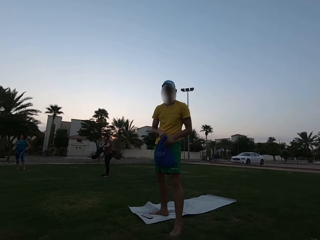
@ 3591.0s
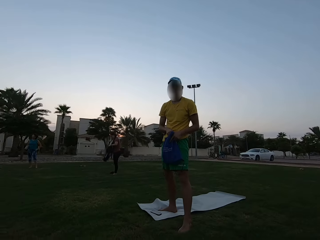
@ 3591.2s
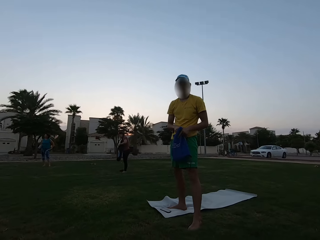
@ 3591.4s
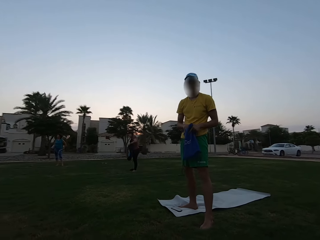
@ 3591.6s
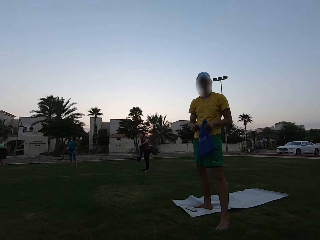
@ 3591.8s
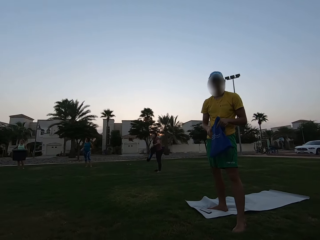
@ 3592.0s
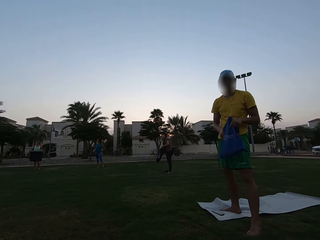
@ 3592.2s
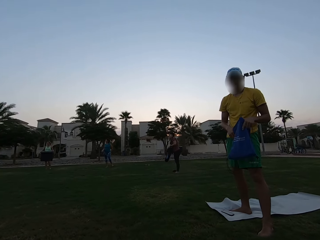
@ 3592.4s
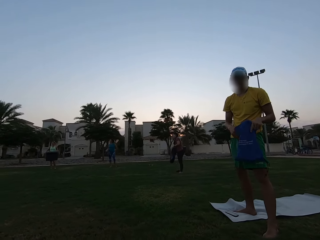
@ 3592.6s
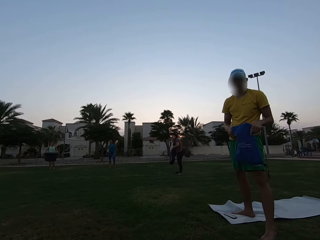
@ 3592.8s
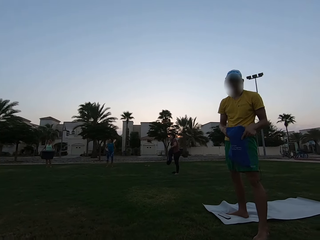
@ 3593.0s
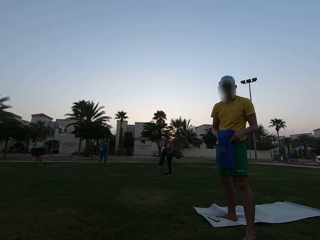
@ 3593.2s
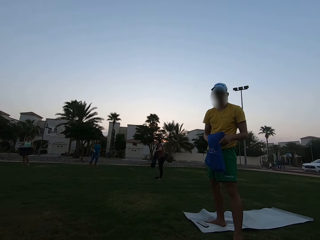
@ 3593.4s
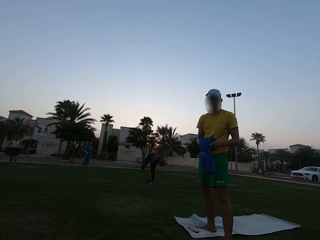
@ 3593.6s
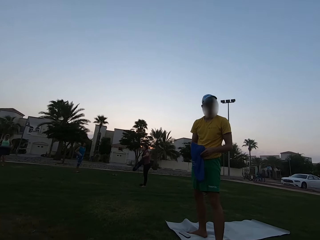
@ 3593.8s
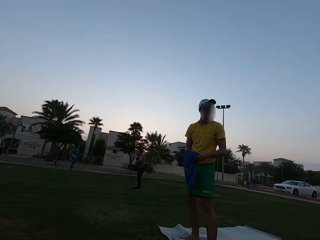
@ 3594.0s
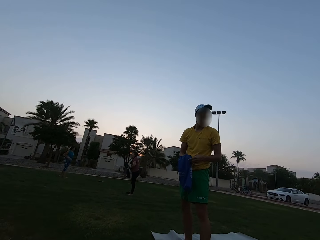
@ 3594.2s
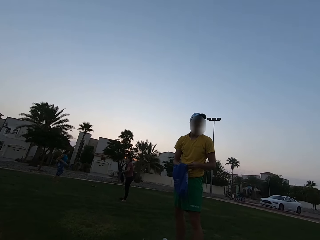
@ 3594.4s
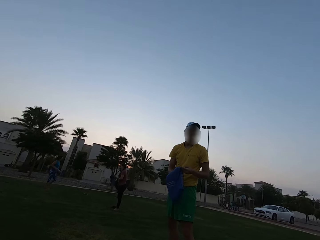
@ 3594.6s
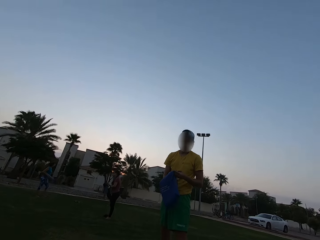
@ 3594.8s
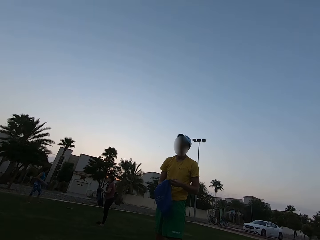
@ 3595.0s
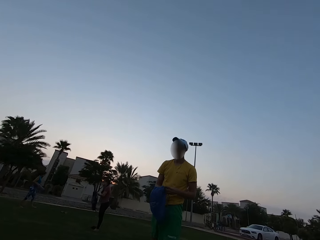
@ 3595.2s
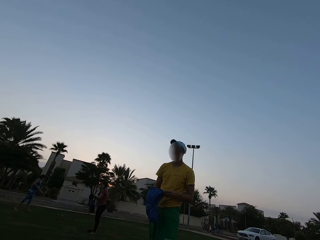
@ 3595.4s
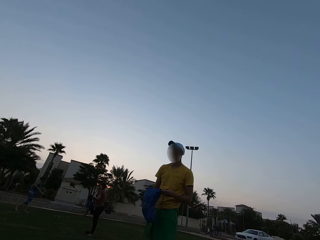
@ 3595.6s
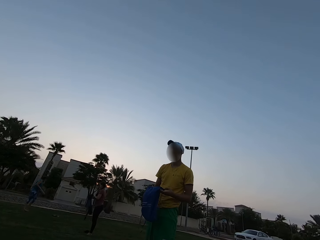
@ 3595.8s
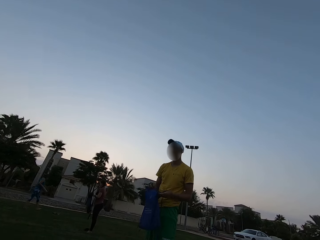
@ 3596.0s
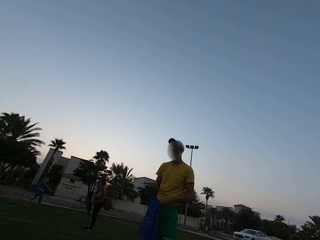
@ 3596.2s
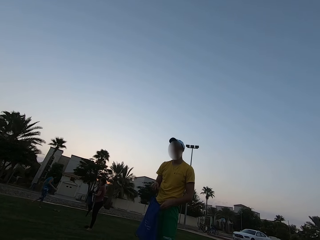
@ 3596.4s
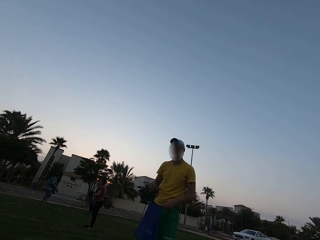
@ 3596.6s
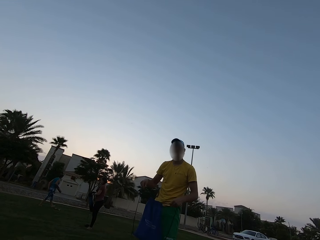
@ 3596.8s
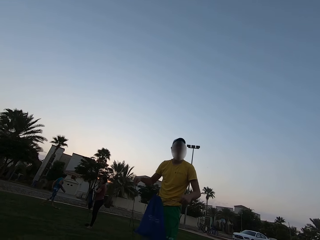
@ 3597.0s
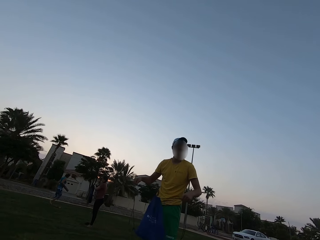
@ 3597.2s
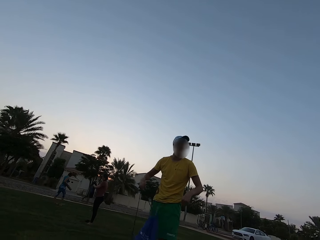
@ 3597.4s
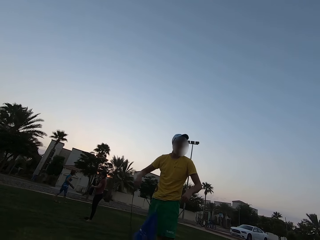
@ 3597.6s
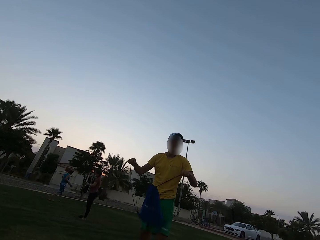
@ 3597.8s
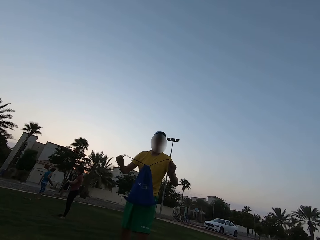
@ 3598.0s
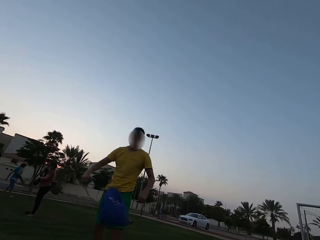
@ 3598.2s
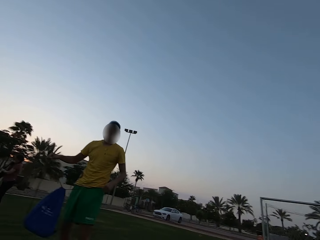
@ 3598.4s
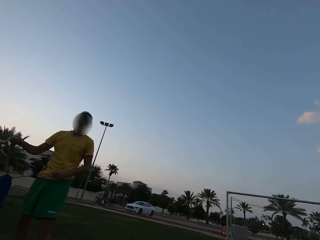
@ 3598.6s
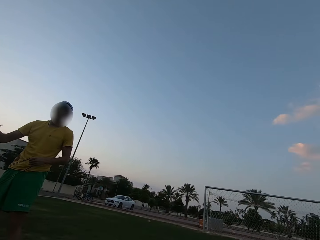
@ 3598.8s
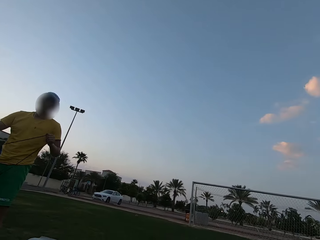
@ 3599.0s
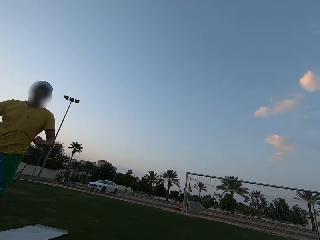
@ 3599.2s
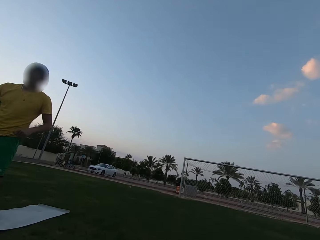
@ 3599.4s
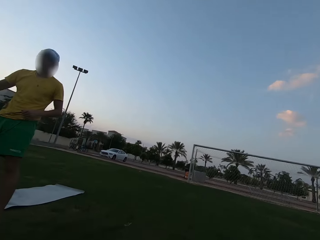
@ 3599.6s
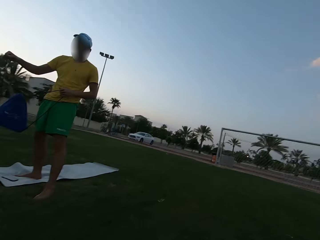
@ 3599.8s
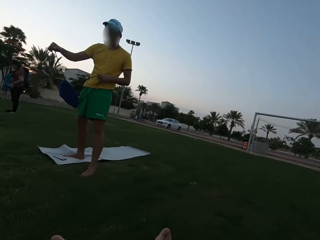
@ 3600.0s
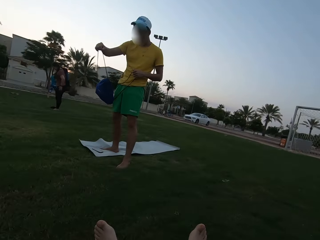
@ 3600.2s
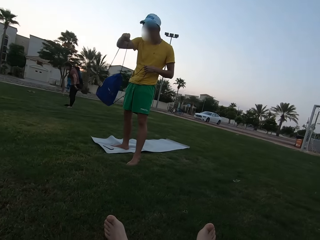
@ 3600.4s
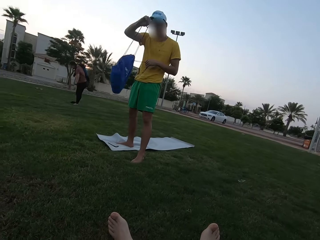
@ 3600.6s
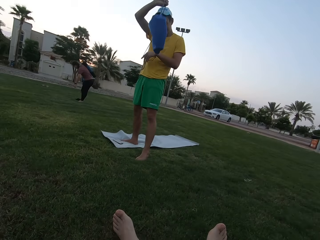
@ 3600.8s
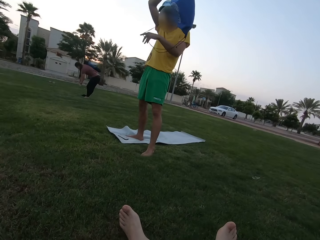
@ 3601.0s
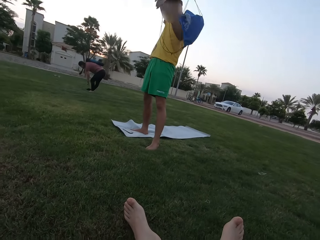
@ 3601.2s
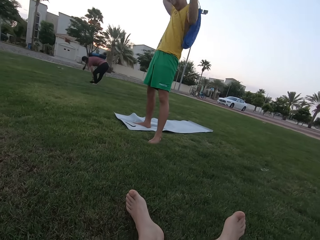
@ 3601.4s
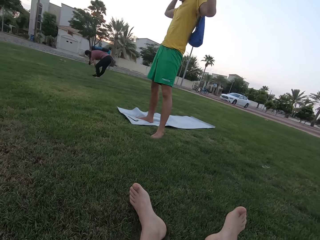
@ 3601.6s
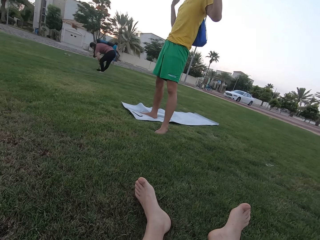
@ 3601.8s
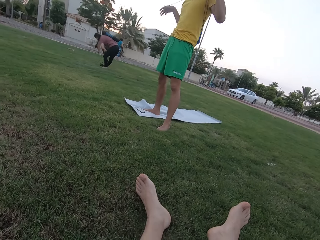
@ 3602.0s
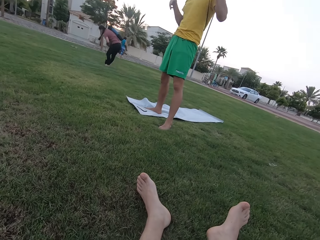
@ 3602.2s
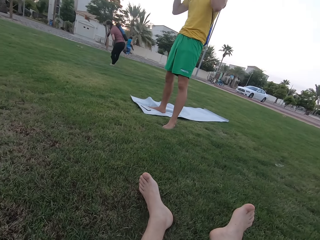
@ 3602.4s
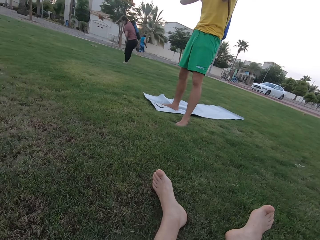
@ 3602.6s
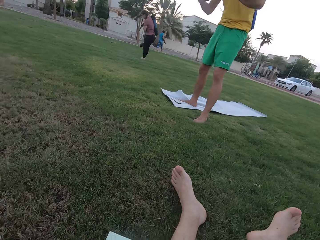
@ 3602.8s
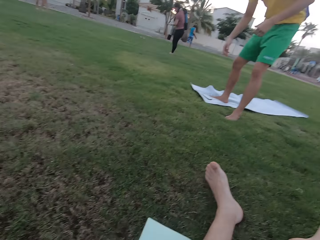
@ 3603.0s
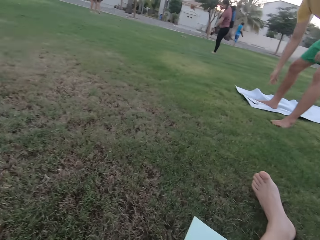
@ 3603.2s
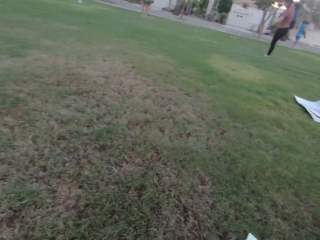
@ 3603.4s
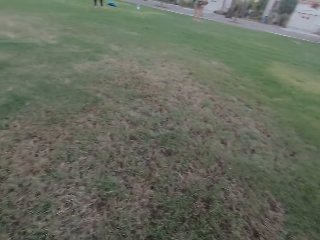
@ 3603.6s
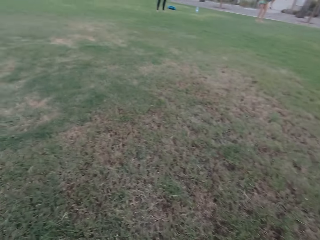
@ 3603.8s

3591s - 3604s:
A woman stares around the field and walks around the field. A man puts the bag on the back.

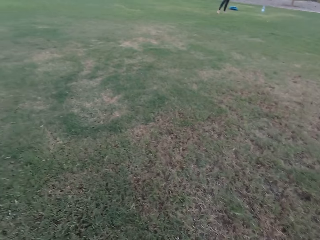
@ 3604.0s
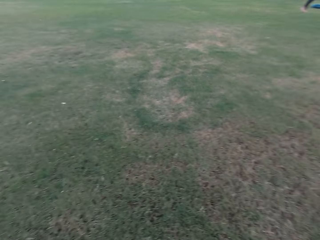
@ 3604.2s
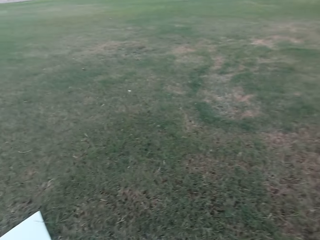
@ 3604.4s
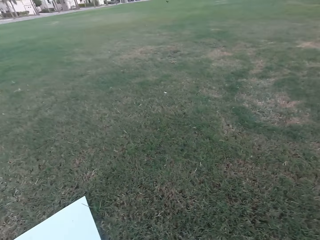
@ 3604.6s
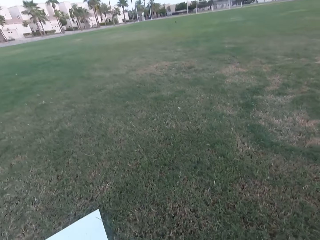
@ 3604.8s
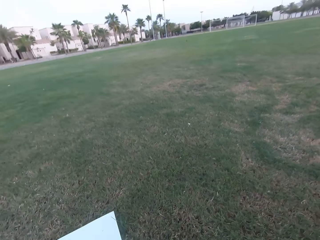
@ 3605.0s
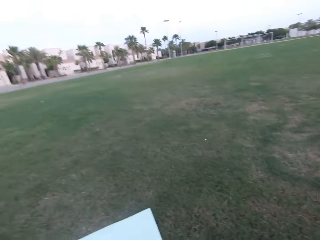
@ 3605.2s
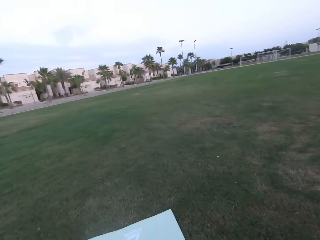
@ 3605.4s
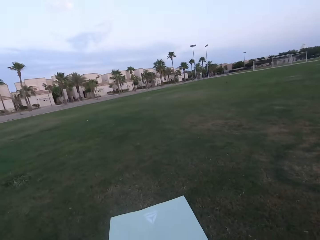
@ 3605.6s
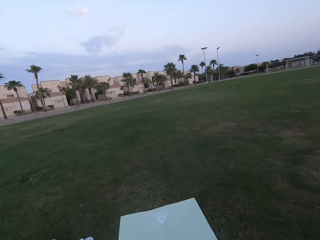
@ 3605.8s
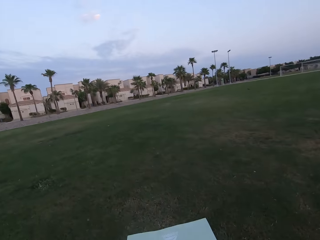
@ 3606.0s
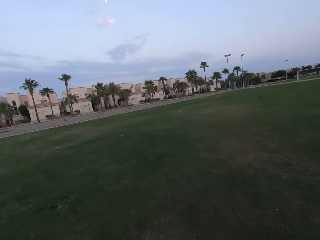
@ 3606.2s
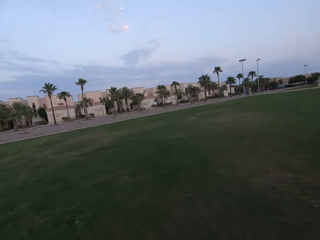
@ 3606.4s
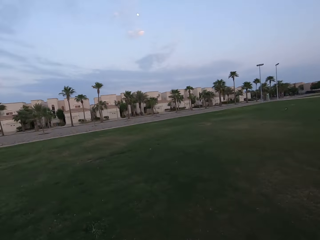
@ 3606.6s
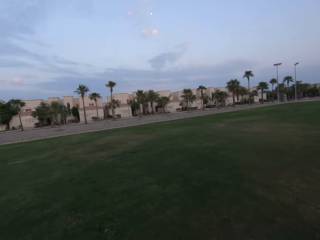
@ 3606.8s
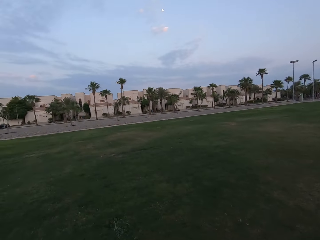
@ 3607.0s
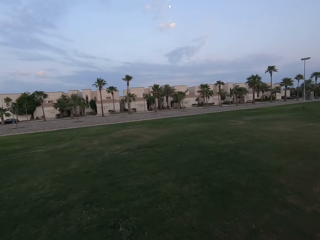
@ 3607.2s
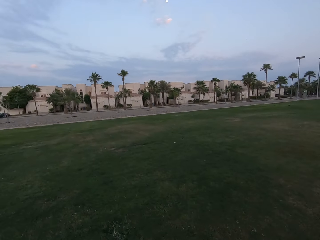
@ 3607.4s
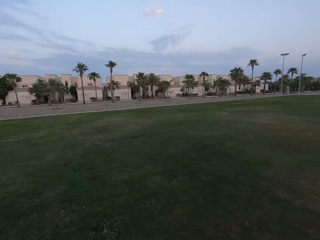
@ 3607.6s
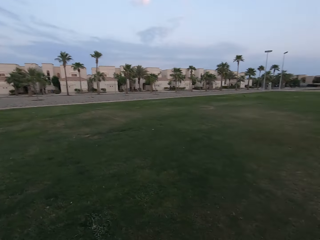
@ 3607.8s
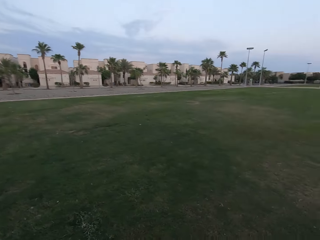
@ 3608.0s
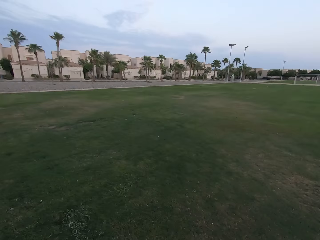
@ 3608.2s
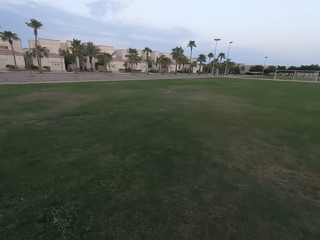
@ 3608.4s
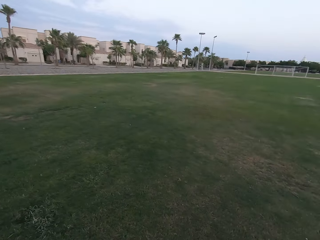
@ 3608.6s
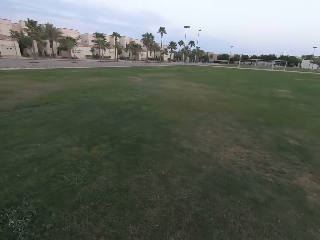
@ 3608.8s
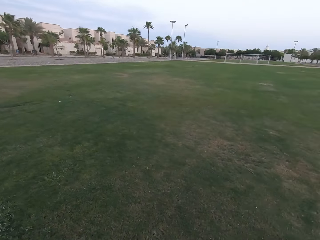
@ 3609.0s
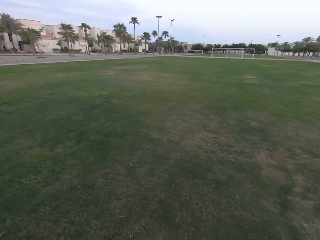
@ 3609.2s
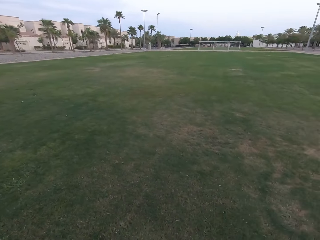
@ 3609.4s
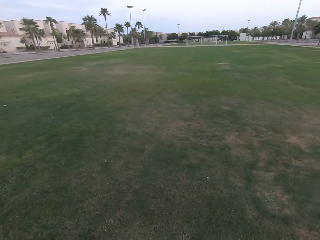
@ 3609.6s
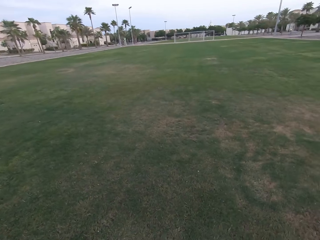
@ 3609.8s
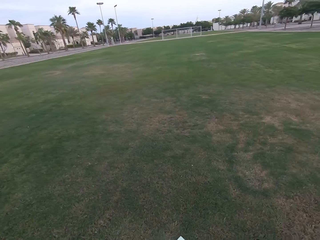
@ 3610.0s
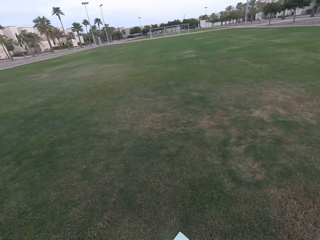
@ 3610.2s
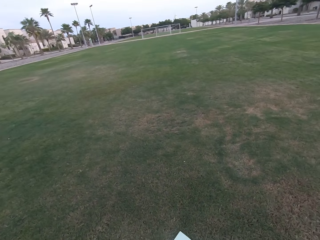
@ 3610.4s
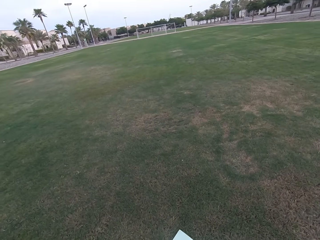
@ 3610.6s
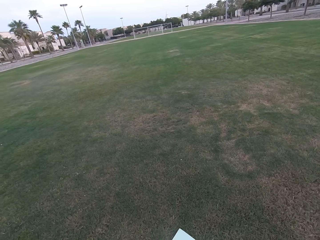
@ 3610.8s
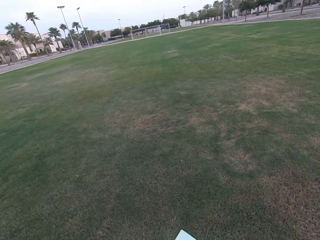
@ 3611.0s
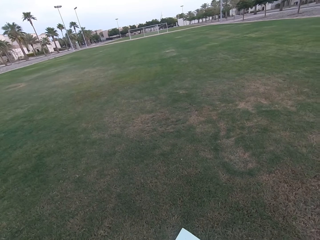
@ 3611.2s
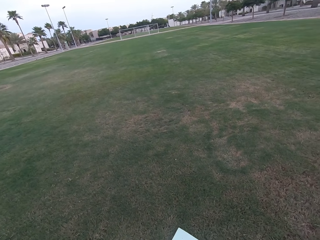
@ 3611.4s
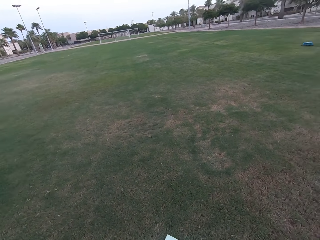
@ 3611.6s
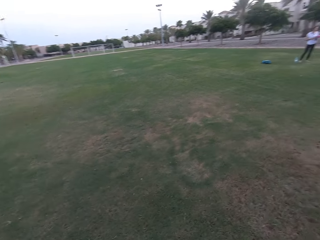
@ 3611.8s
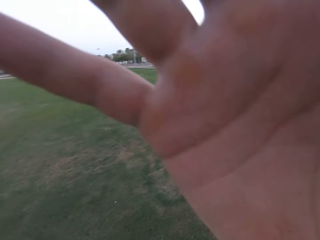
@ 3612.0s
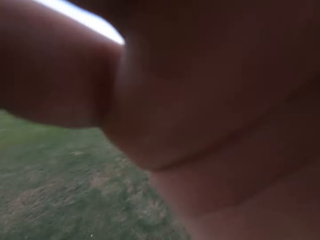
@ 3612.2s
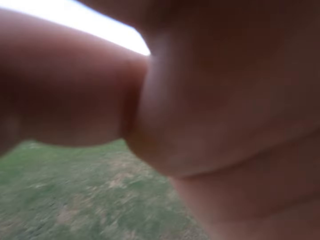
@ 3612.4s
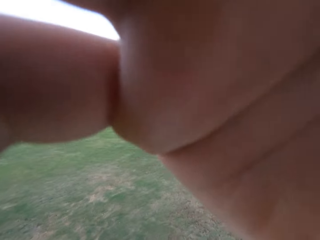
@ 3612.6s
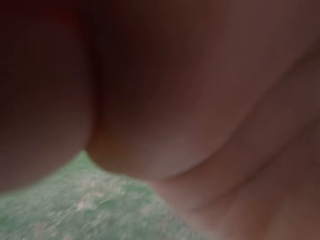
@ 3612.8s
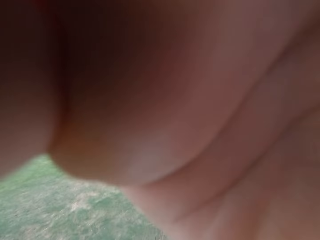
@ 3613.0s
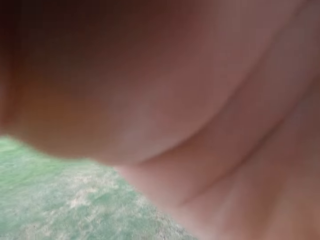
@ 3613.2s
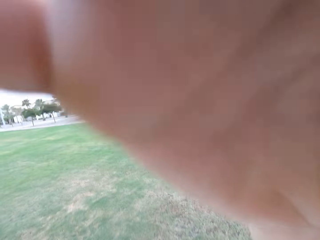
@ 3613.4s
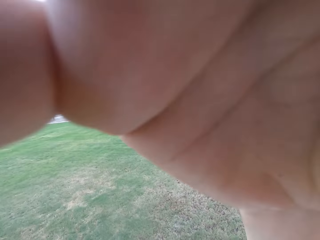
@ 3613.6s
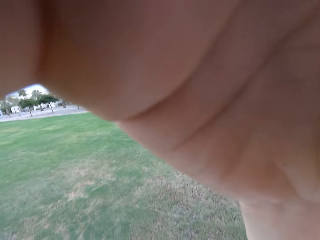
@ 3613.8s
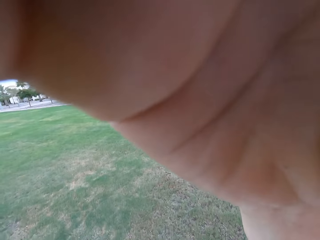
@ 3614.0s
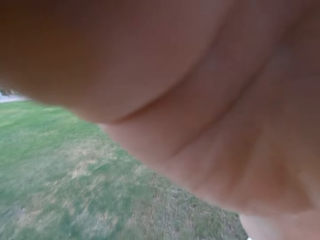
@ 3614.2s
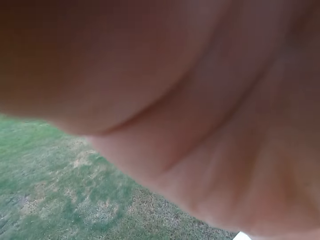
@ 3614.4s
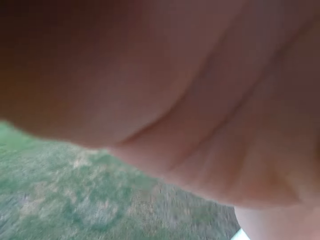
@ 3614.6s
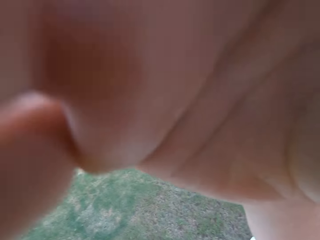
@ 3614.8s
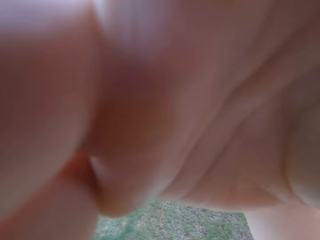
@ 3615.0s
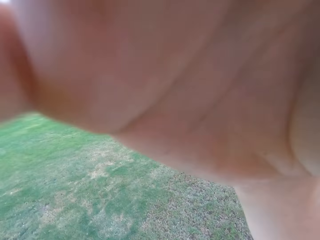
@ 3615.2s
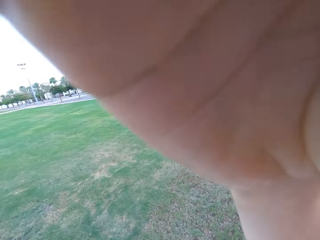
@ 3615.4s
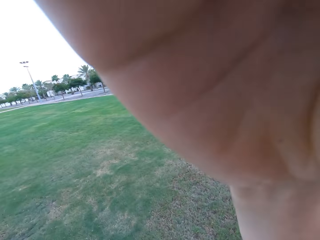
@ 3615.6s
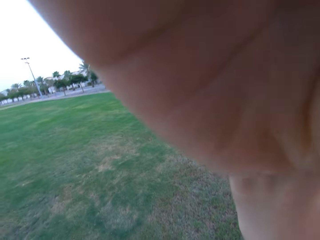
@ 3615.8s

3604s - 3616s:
The camera wearer stares around the field. They adjust the camera on the head. They touch the camera.
